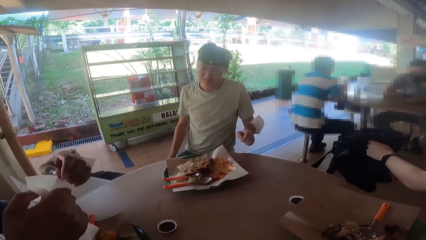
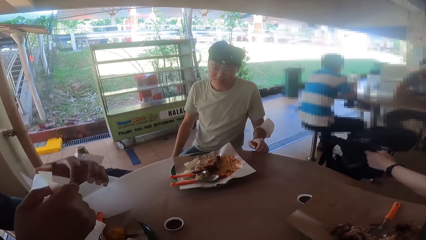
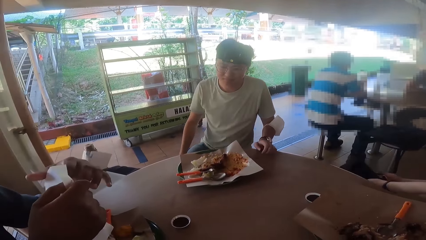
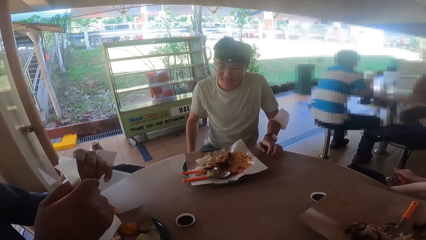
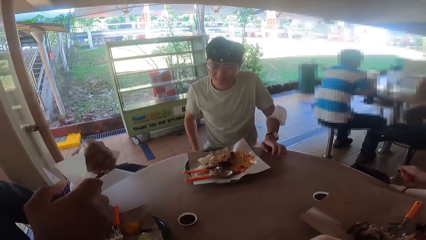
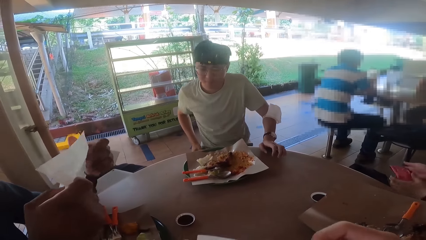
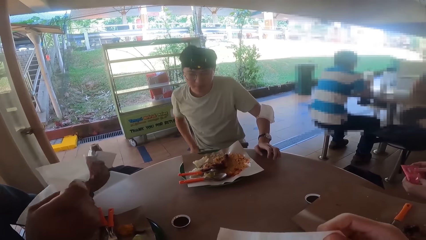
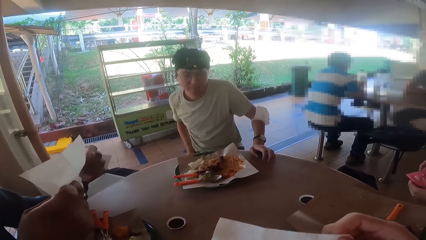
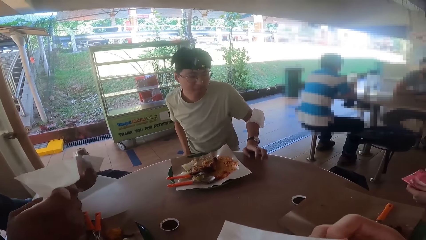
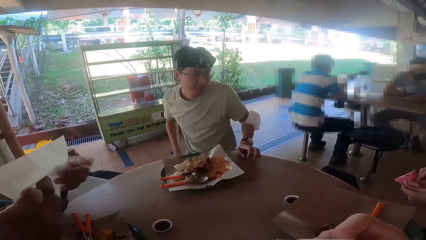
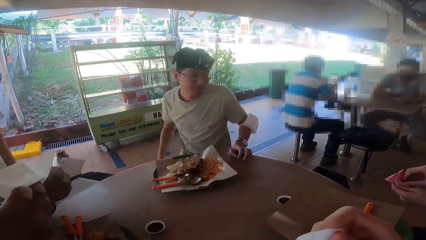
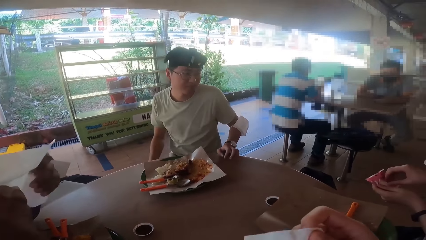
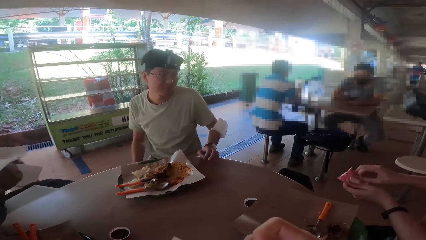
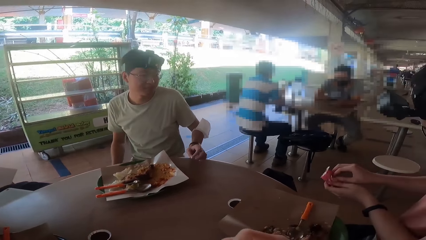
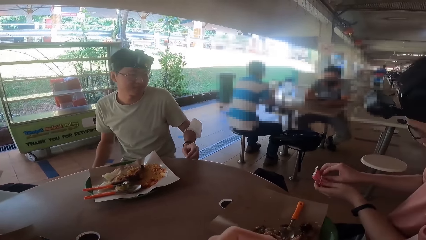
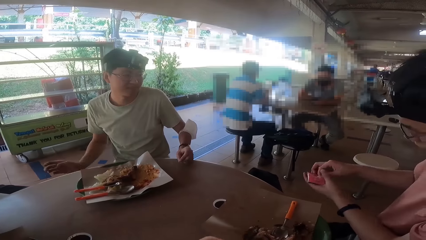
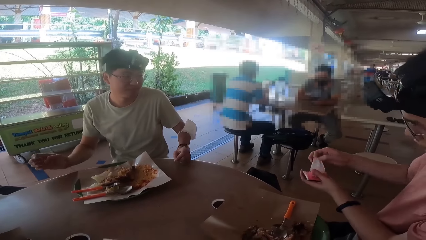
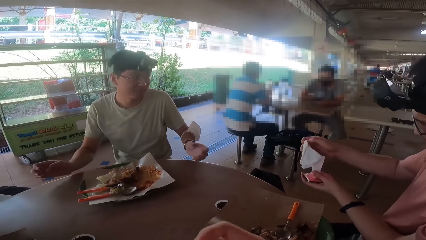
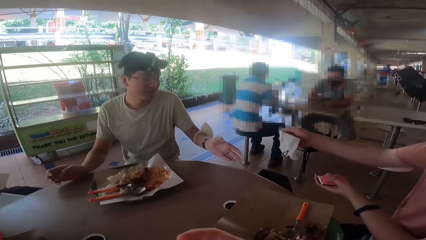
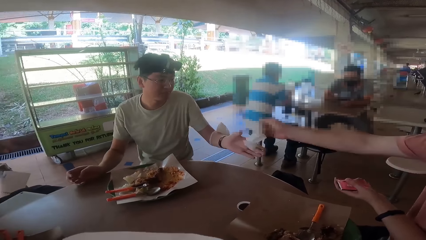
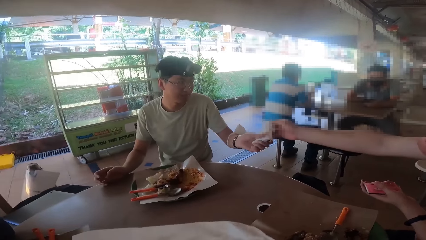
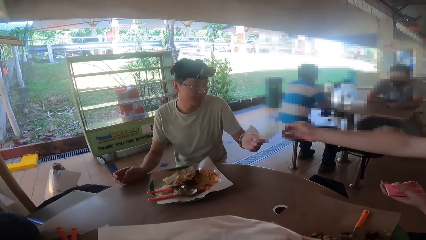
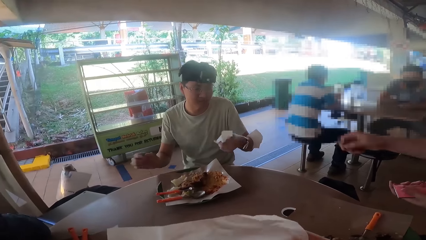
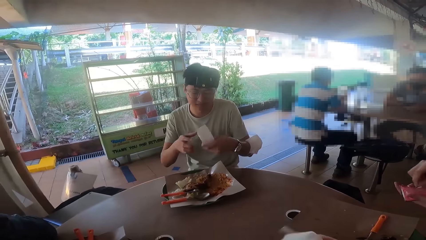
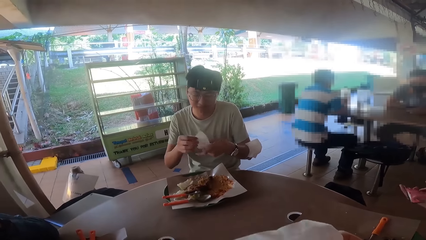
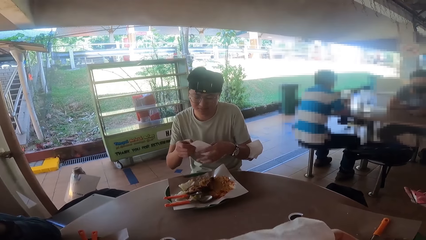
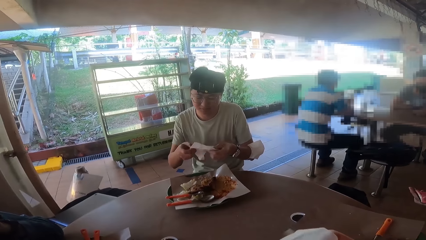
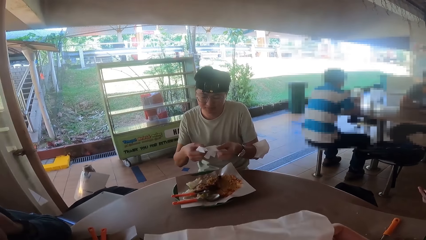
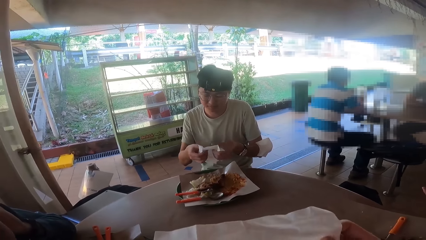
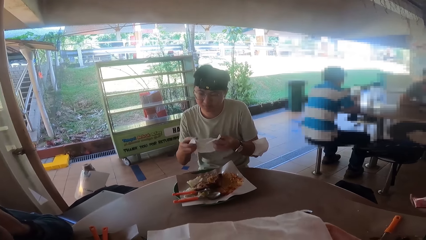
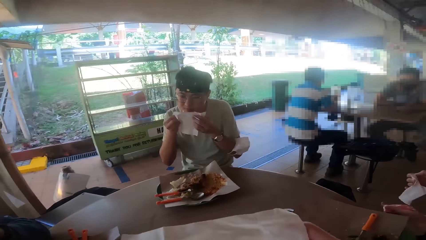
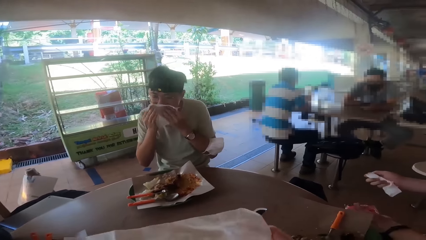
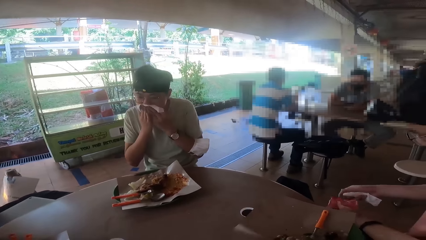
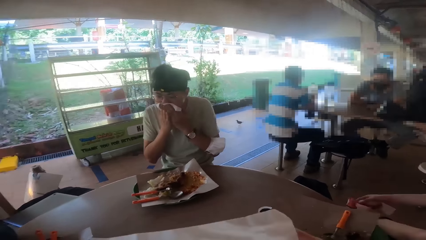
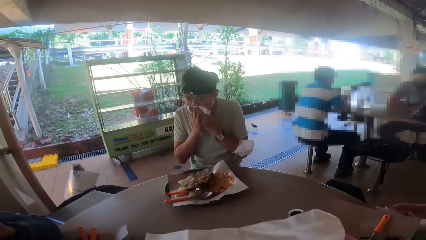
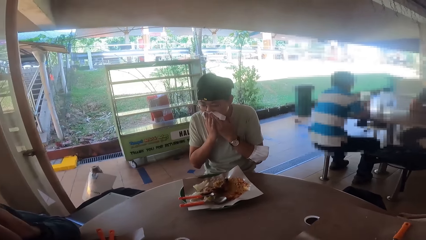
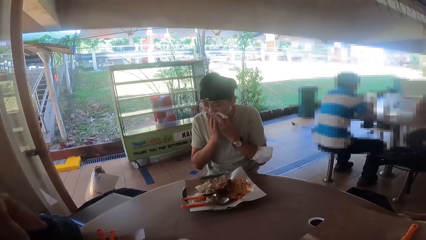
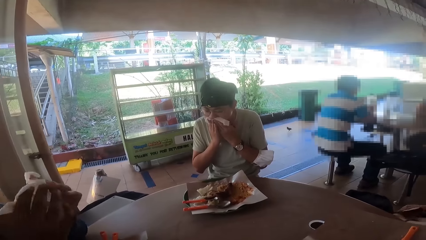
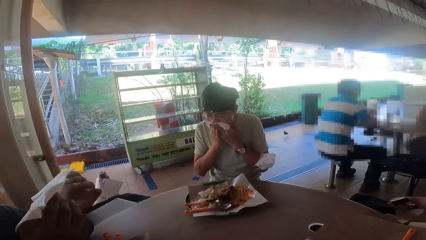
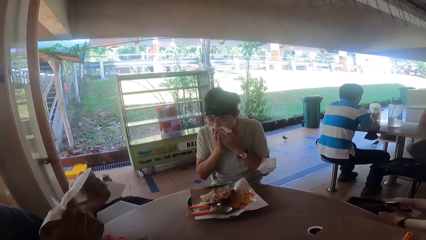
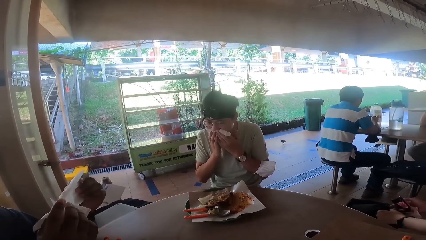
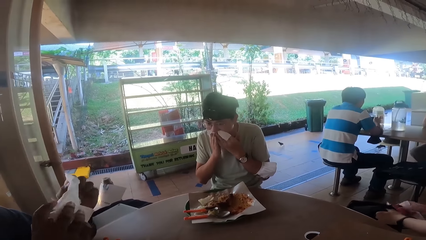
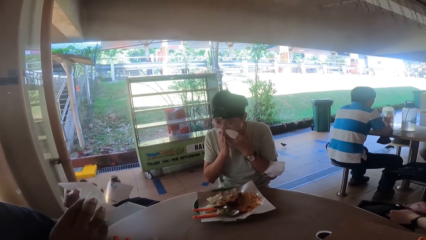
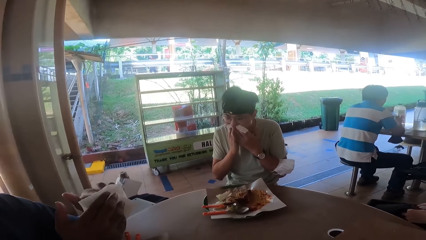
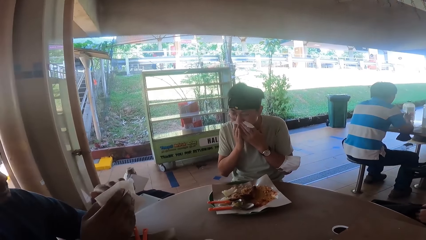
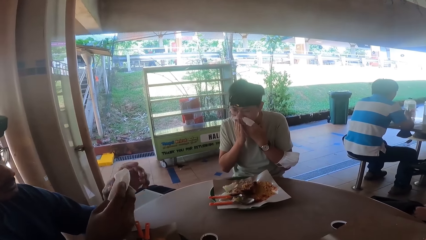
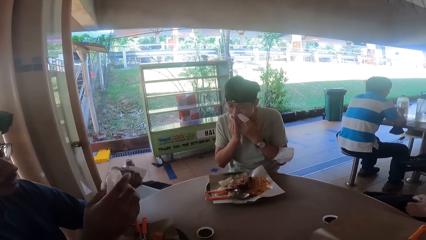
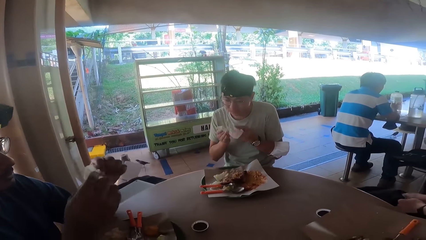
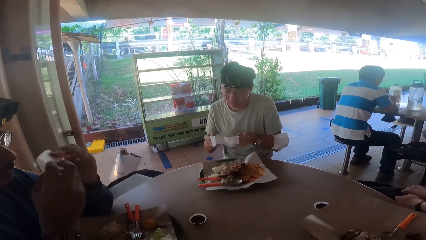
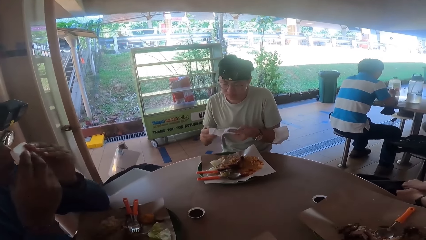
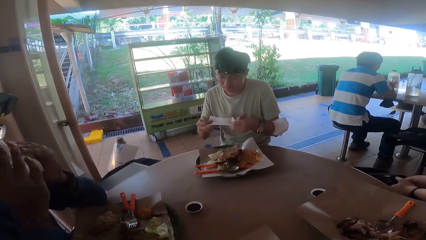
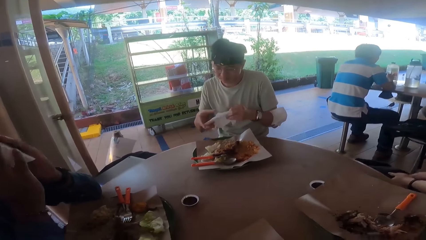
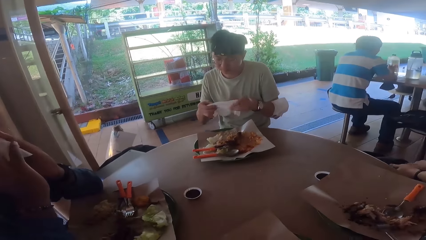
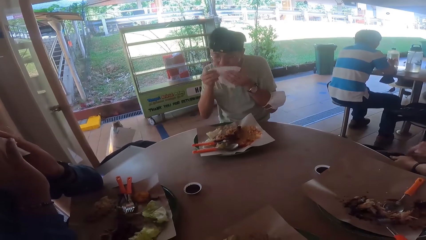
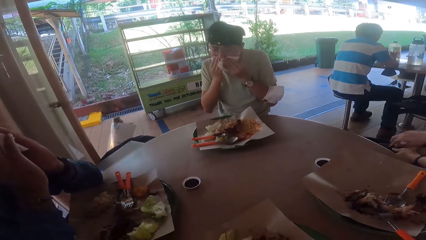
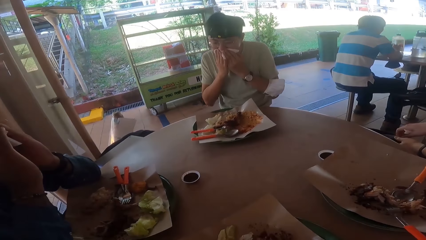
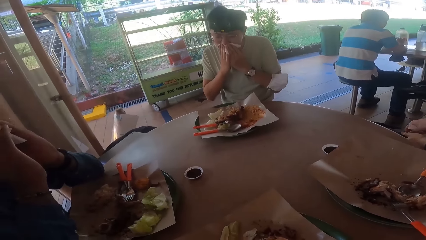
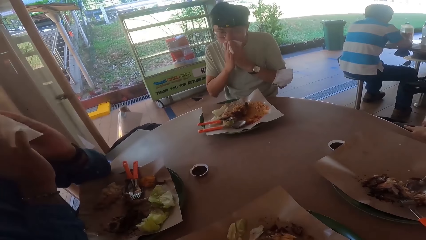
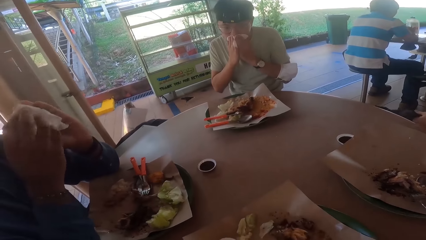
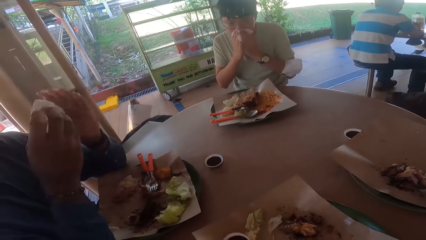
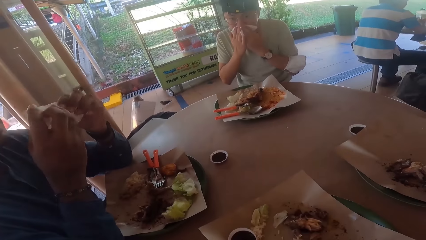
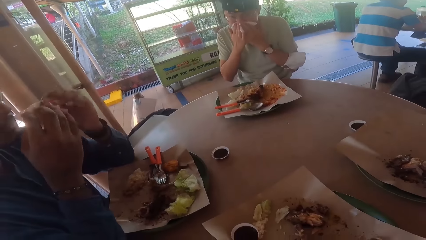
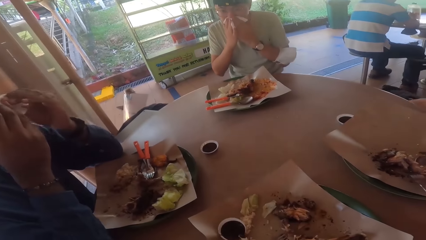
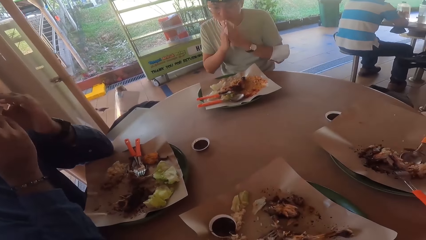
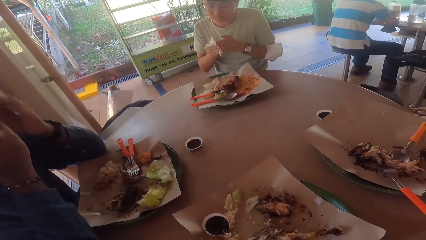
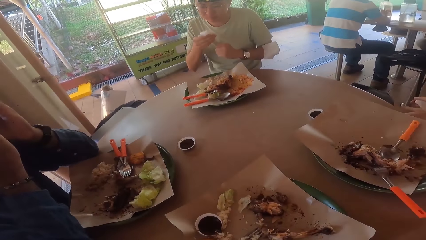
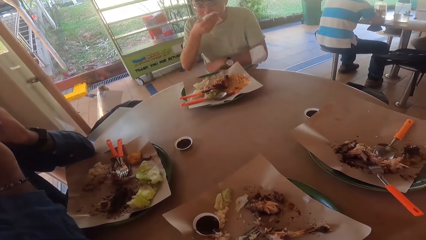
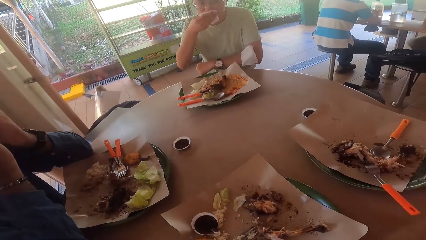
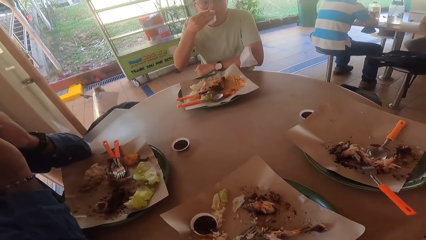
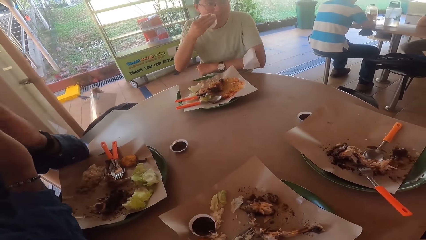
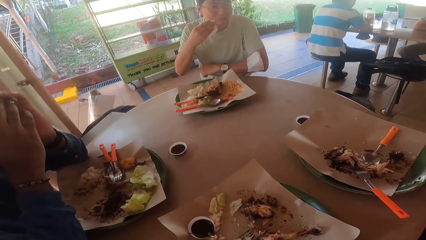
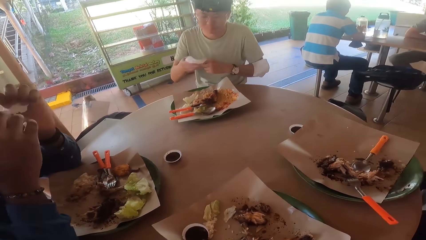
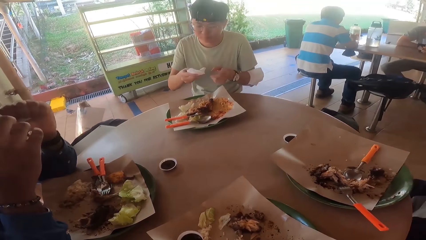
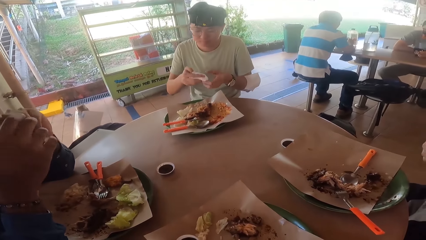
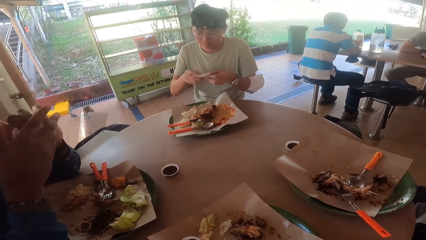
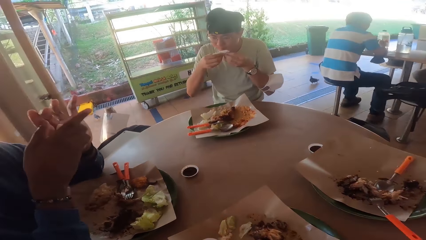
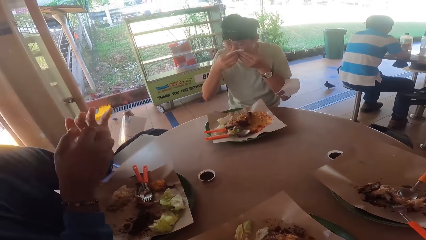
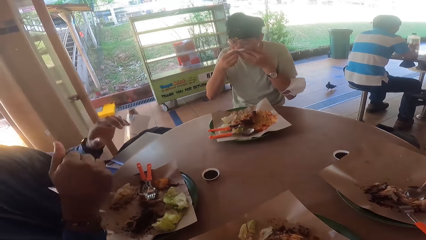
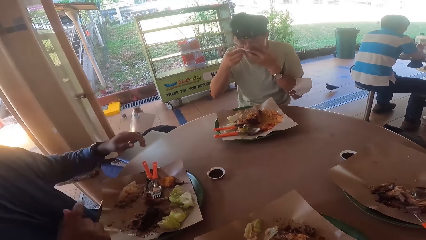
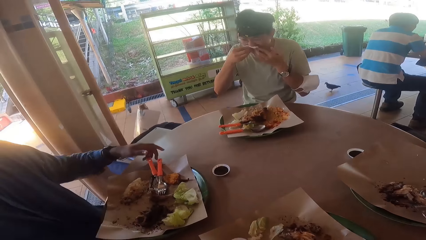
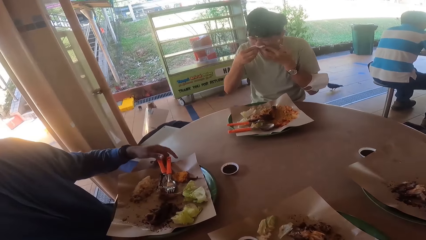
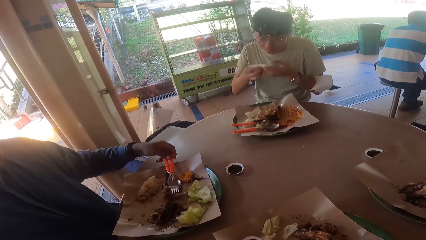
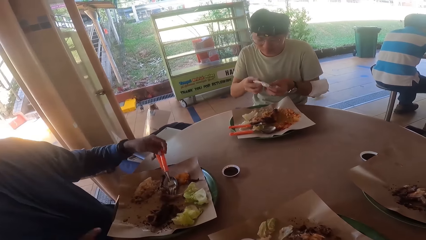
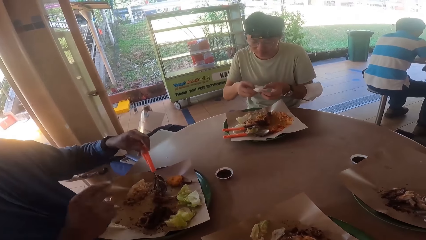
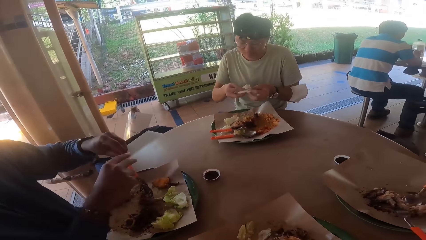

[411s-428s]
A man closes his bag and places his bag on a chair. The man pulls a wipe piece. The man gives a wipe or tissue to another man. The other man wipes his mouth with the tissue. The first man inserts a wipe packet in the bag. A third man folds a tissue in his hands and wipes his mouth with the tissue. The second man folds a tissue in his hands and wipes his mouth with the tissue. He wipes his mouth with the tissue again.
